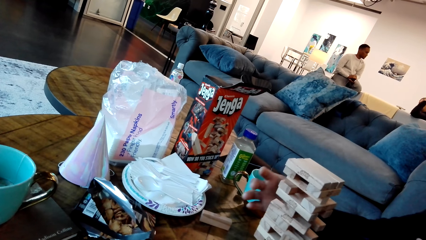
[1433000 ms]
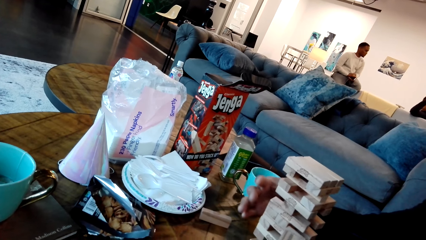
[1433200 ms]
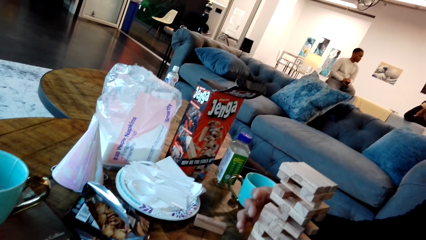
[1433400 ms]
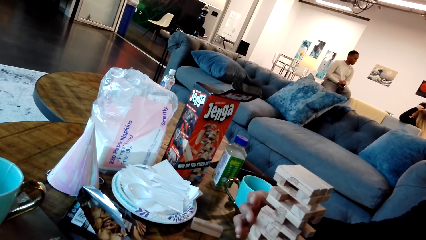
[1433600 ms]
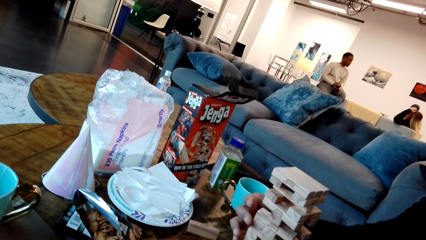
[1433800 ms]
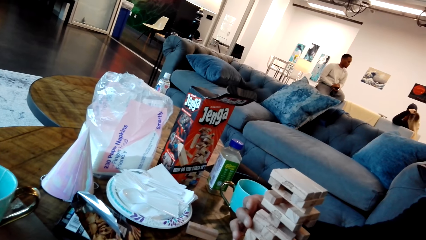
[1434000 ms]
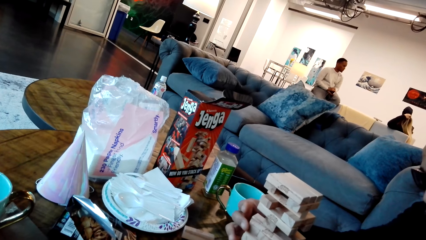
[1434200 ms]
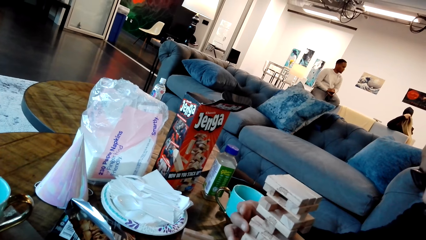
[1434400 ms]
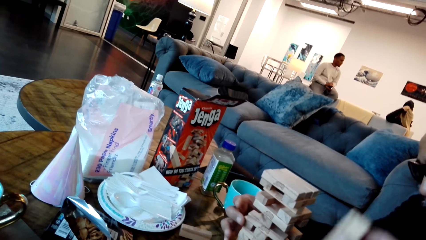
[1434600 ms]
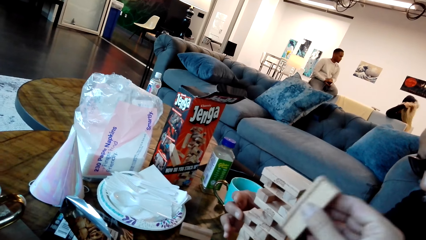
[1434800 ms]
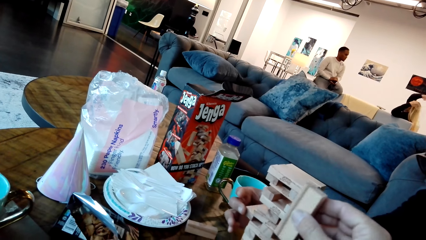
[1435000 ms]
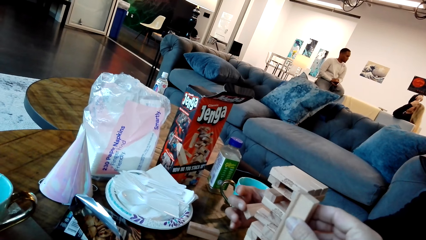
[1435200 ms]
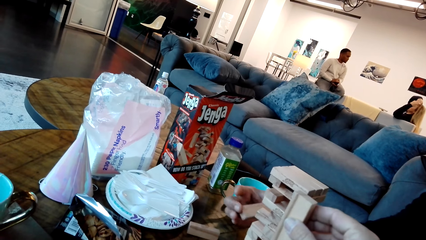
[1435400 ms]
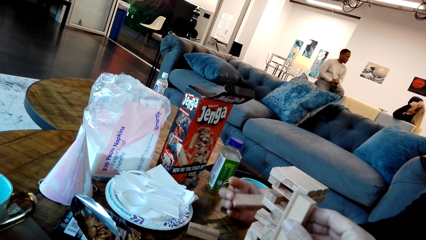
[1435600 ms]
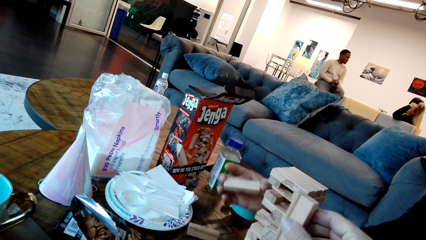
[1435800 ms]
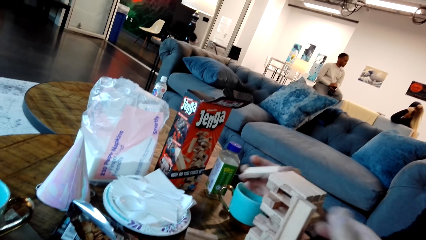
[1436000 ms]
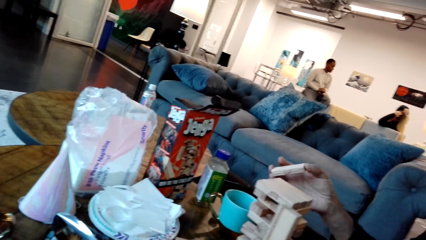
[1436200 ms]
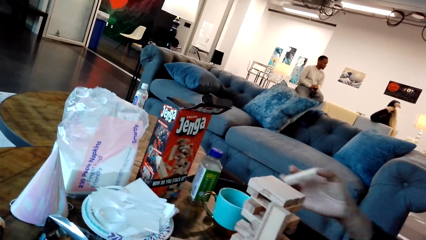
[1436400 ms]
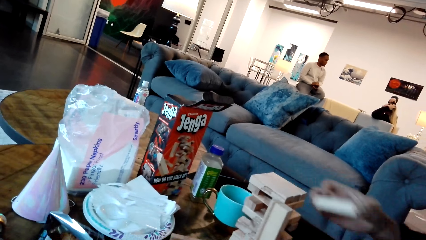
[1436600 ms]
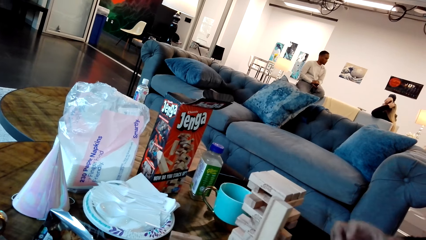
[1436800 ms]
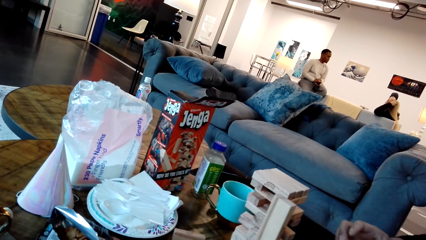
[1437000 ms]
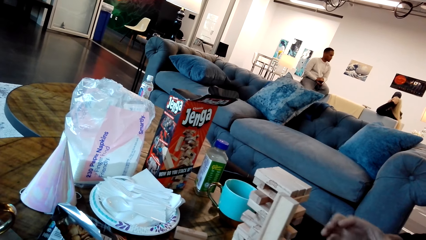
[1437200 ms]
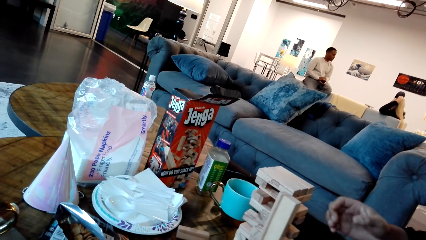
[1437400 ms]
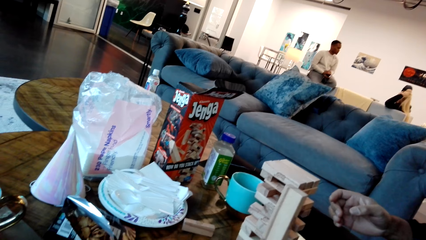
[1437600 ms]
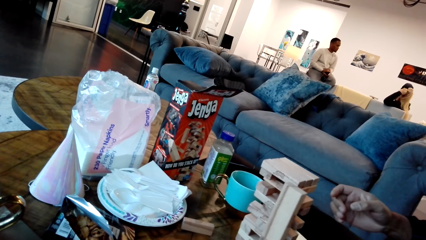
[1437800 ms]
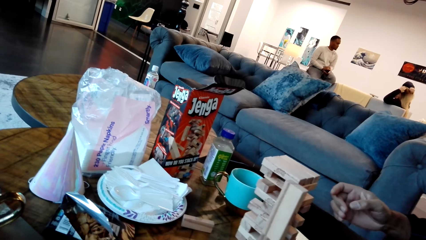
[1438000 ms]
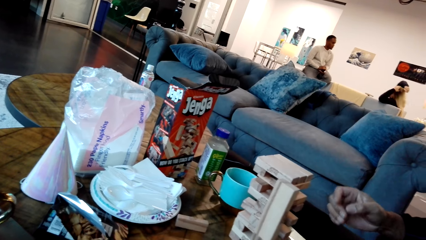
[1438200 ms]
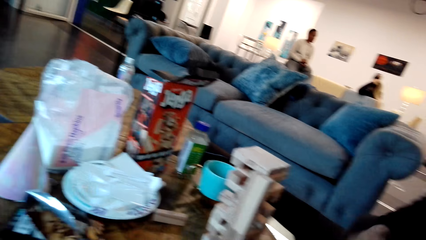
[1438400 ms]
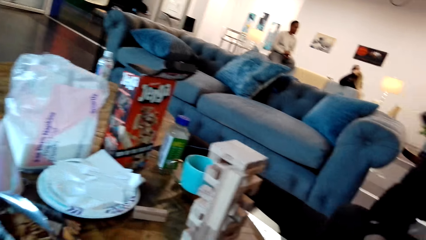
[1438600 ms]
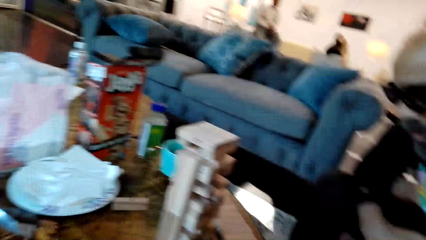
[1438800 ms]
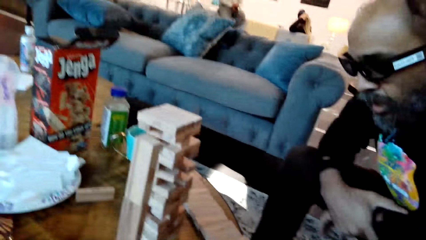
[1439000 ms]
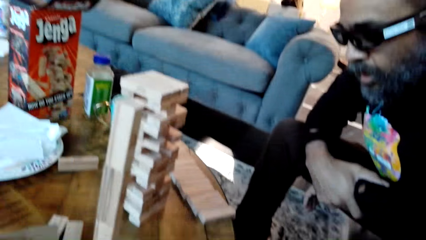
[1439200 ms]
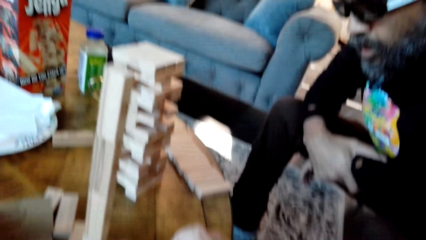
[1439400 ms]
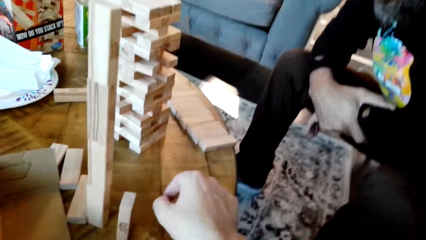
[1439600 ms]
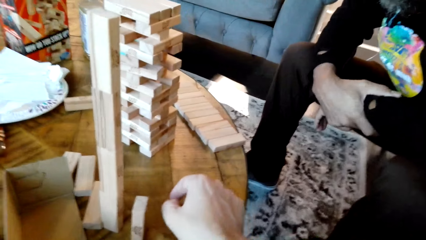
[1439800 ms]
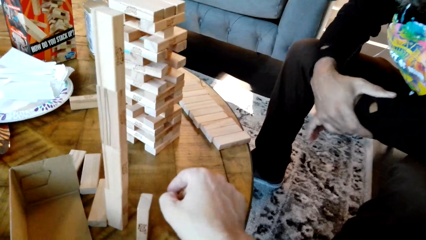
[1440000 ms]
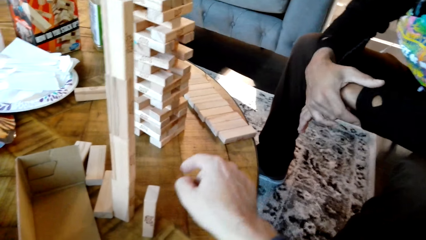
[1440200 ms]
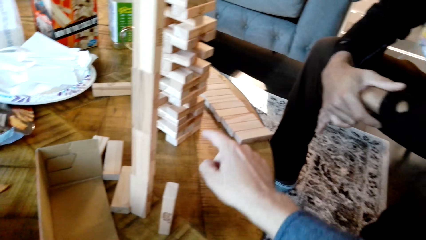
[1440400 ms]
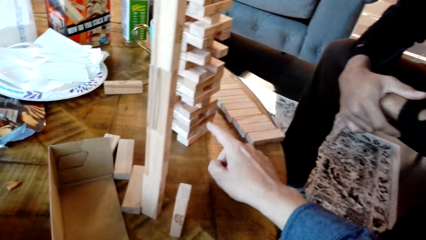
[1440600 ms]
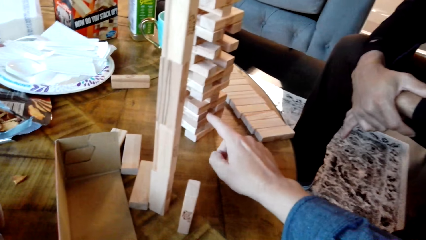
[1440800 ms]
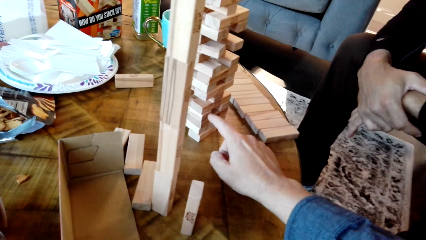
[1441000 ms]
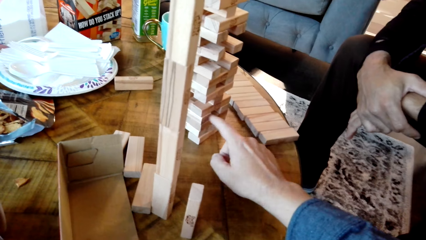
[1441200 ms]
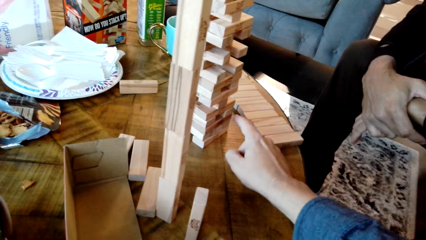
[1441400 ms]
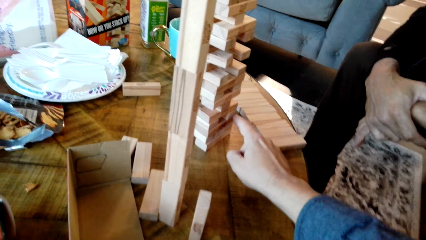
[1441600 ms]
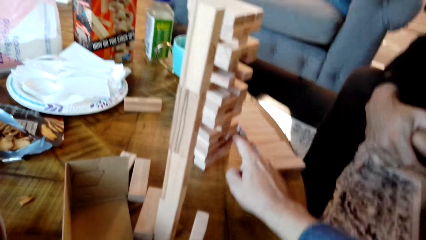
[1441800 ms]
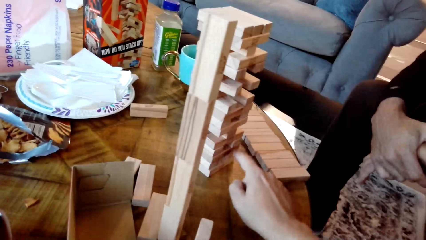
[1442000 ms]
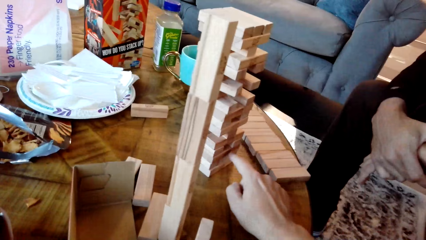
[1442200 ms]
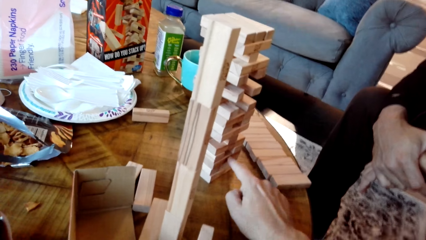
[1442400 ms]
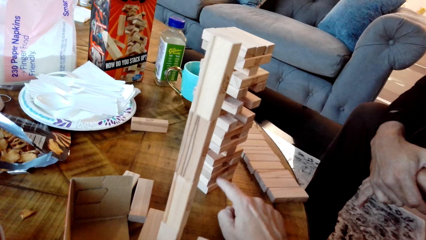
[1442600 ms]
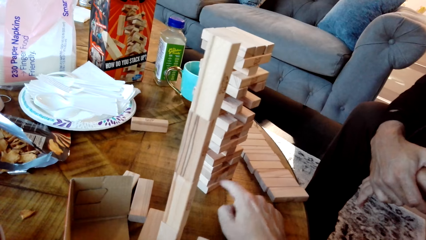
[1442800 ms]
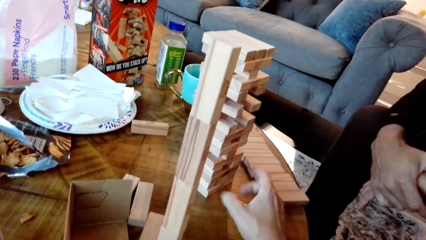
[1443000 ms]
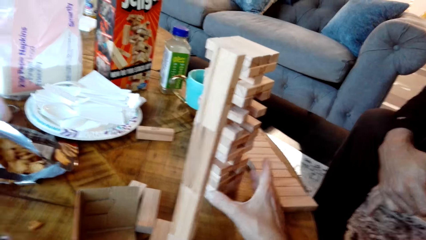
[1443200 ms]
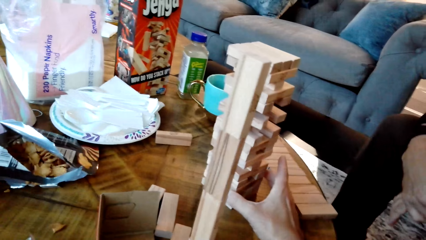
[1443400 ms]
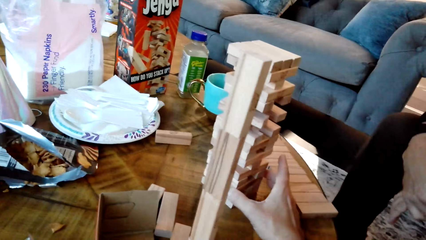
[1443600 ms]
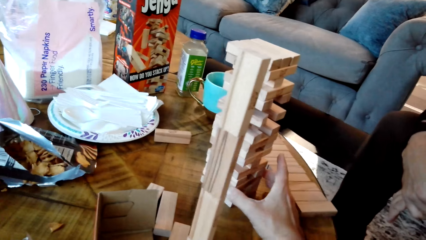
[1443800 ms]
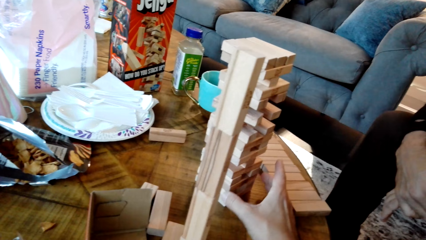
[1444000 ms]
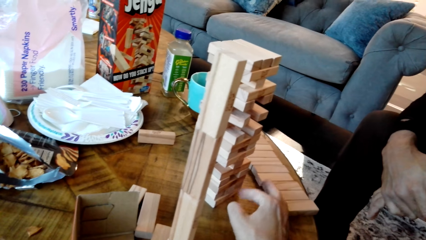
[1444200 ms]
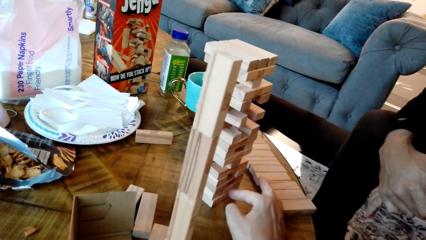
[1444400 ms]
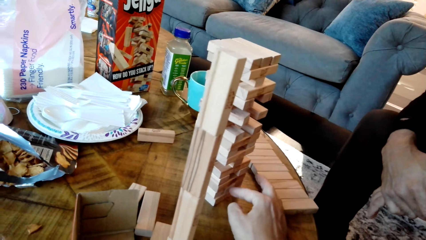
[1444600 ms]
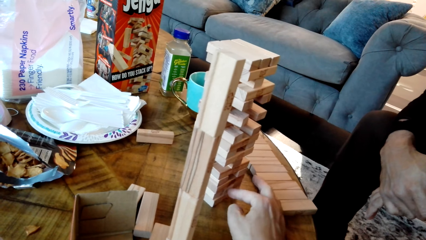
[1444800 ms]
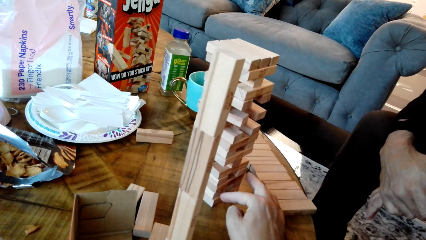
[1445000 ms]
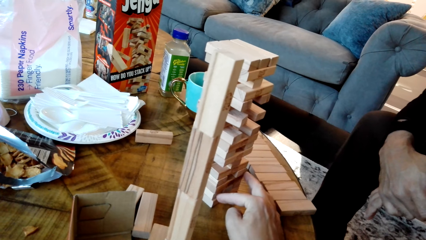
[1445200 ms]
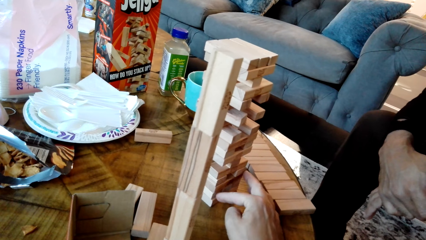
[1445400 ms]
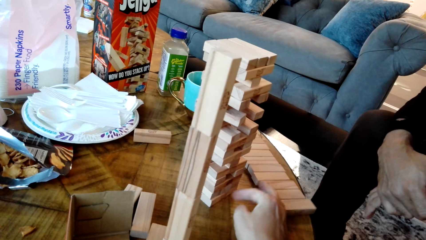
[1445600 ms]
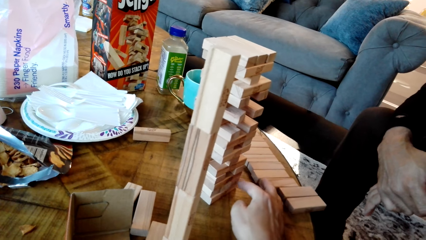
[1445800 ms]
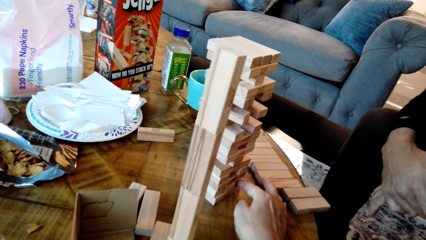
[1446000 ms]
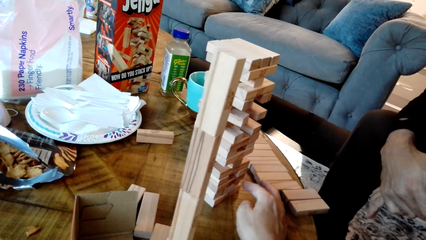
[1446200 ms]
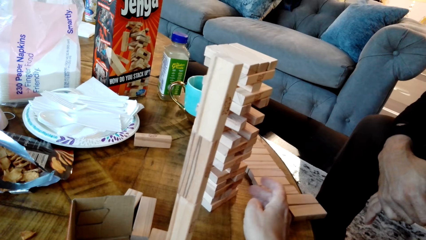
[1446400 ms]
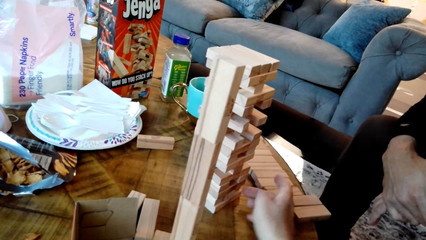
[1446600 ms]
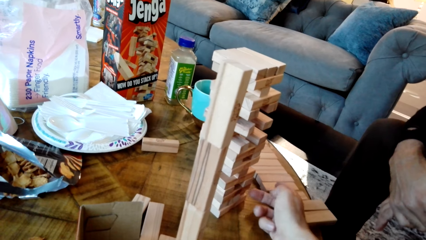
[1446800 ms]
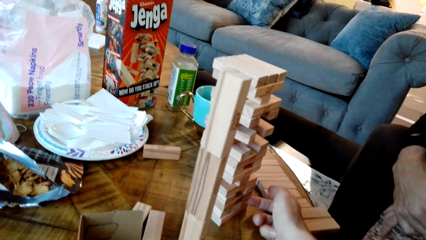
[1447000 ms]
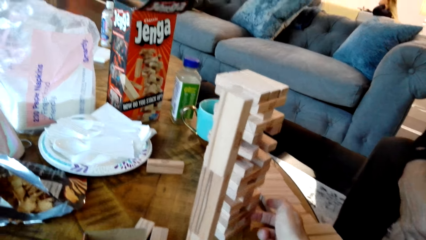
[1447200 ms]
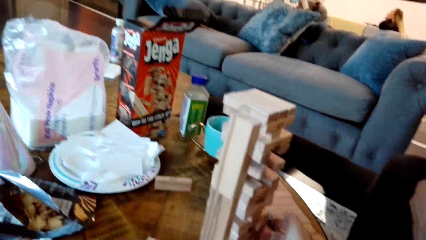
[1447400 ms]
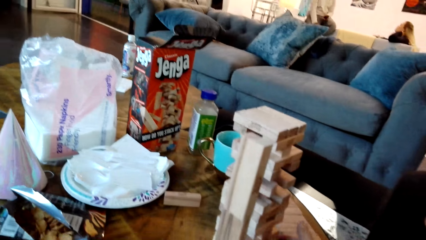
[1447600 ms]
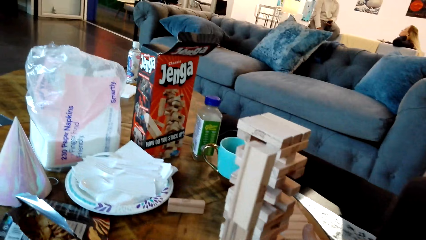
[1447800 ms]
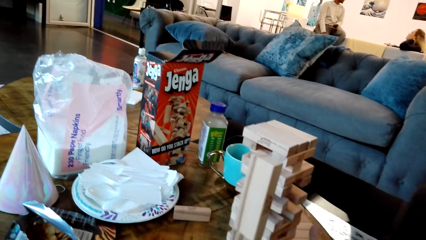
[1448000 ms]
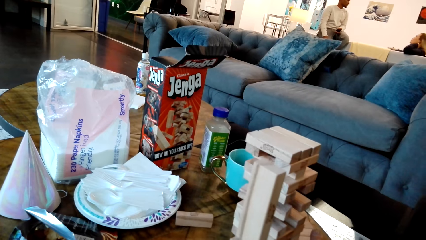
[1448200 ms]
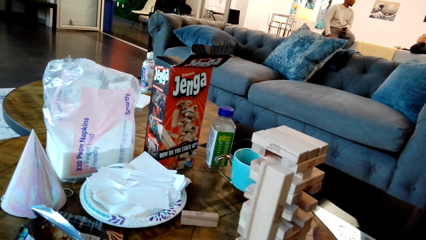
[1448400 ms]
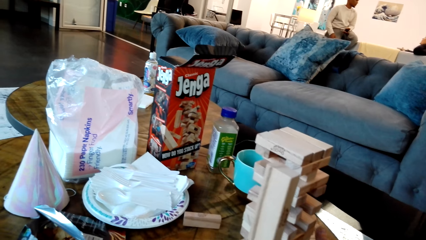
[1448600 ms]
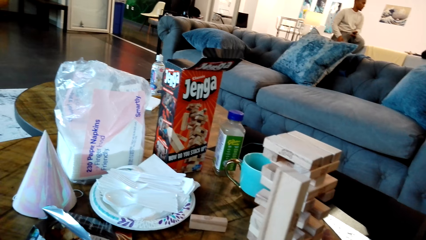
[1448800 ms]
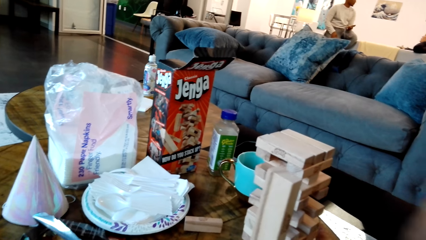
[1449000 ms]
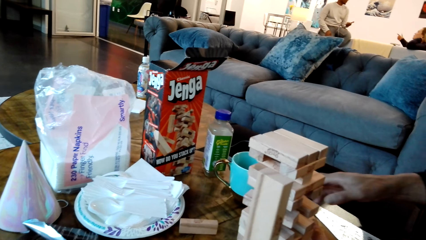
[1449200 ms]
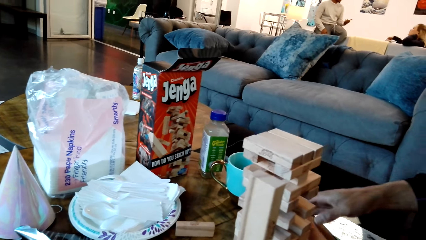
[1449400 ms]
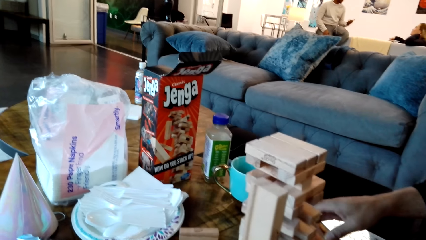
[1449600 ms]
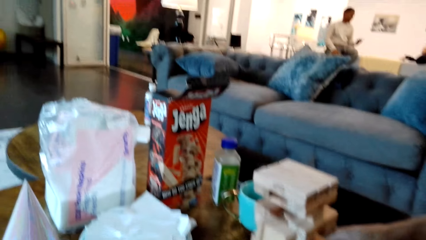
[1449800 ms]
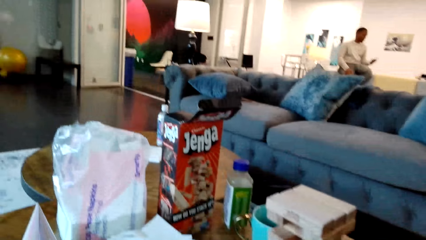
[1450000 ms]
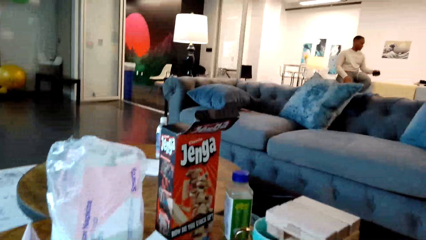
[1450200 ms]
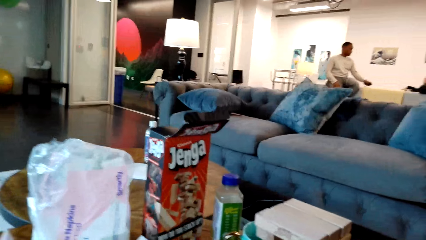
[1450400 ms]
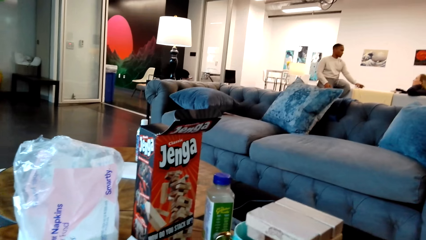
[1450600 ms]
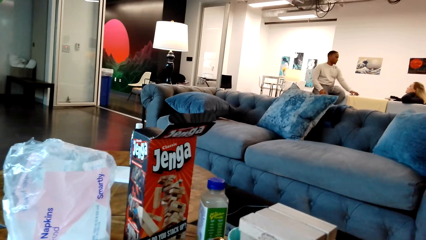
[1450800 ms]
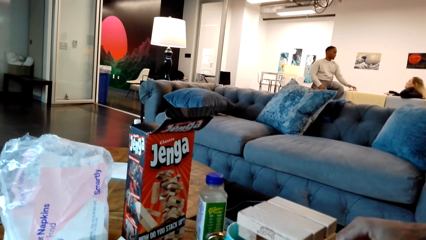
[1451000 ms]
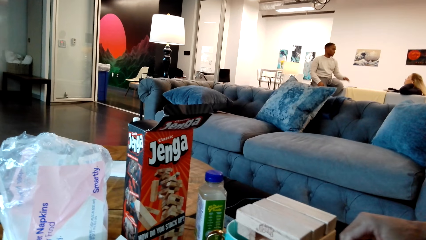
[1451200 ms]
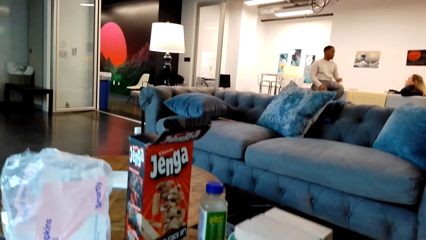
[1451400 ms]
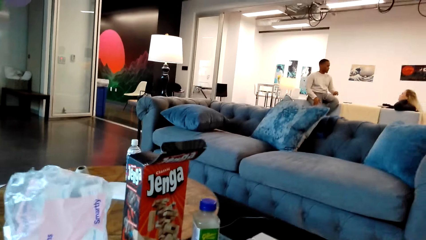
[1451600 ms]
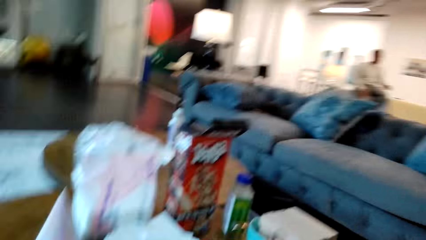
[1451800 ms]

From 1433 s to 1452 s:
A man holds the blocks and picks a Jenga block from the other Jenga blocks. The camera wearer holds the block. The man holds the block. The camera wearer places the Jenga block on the other Jenga blocks. The man places the Jenga block on the table and looks at the blocks. The camera wearer moves his hand towards the blocks. He points at the blocks, holds the block. He pushes the Jenga block with his right hand finger. He looks at the blocks. The man moves his hand.
